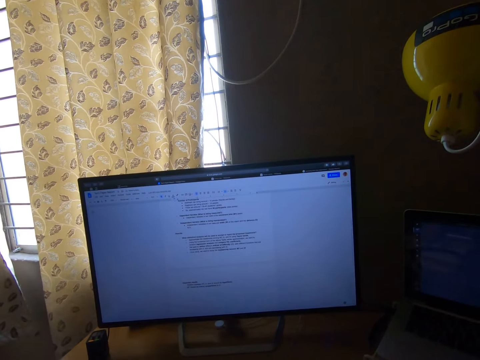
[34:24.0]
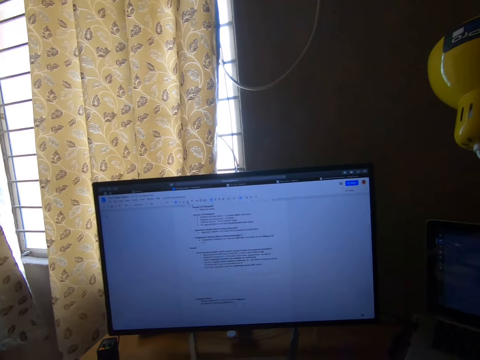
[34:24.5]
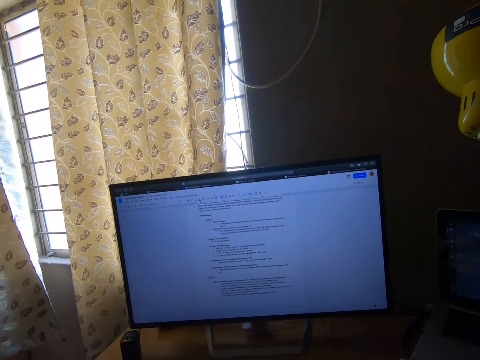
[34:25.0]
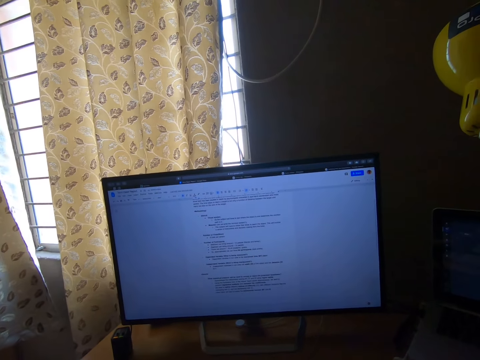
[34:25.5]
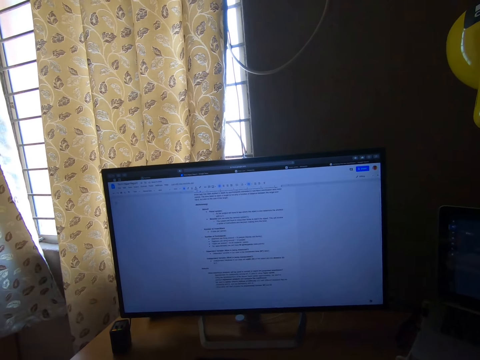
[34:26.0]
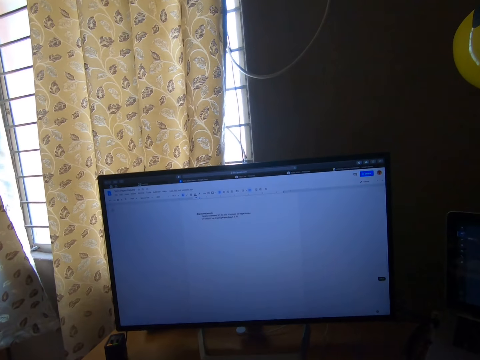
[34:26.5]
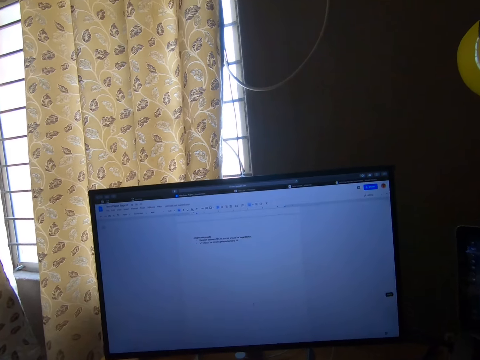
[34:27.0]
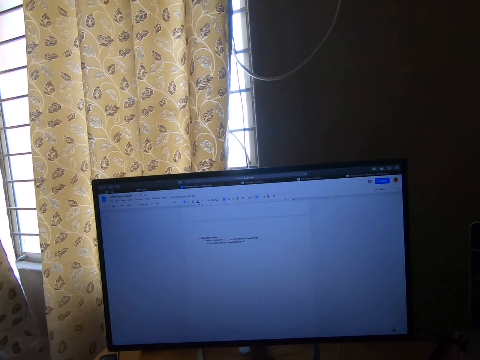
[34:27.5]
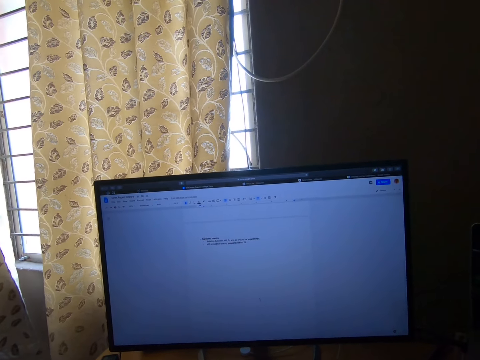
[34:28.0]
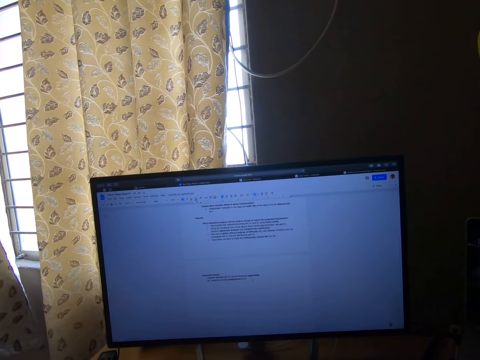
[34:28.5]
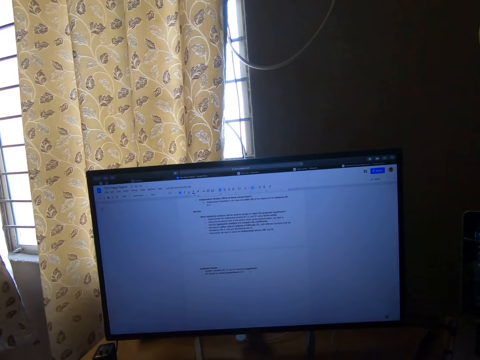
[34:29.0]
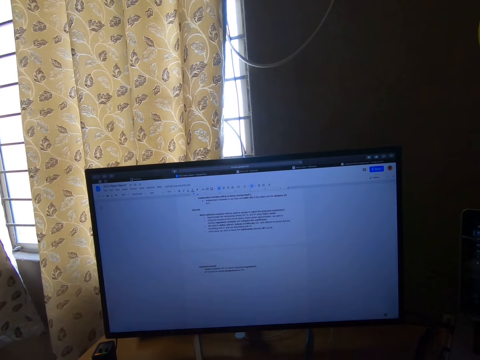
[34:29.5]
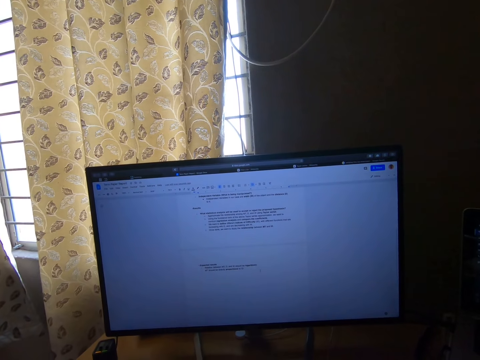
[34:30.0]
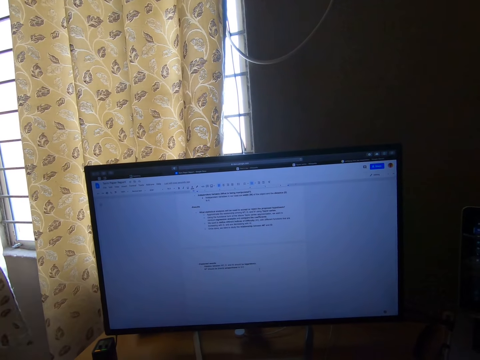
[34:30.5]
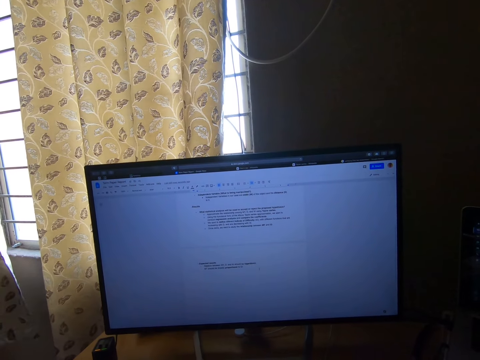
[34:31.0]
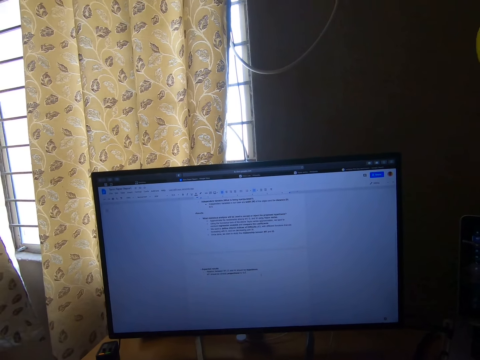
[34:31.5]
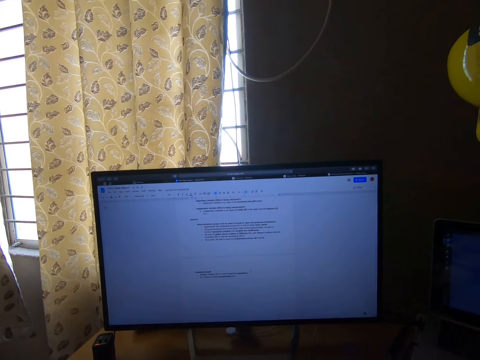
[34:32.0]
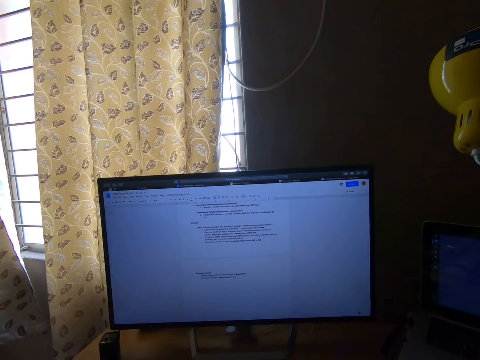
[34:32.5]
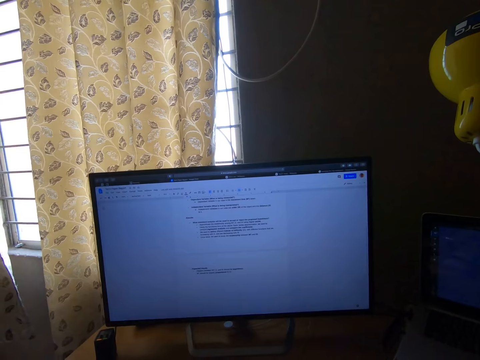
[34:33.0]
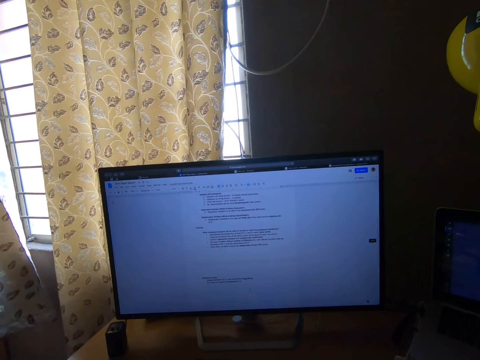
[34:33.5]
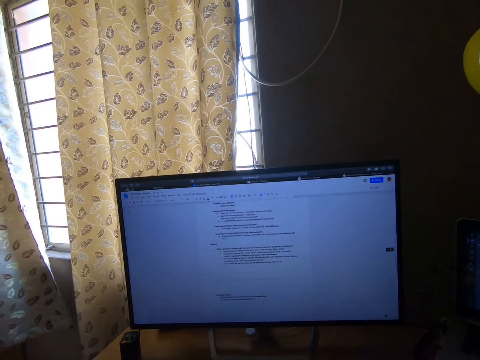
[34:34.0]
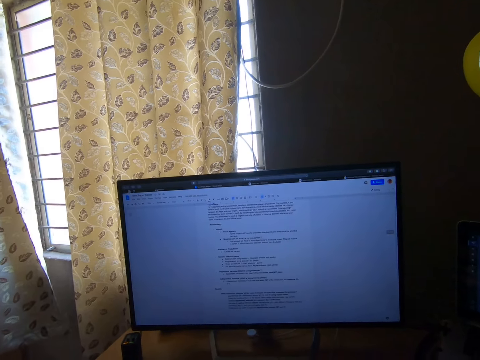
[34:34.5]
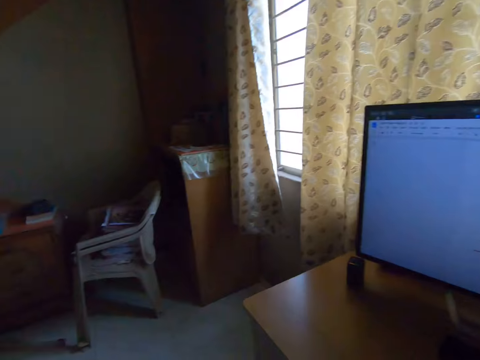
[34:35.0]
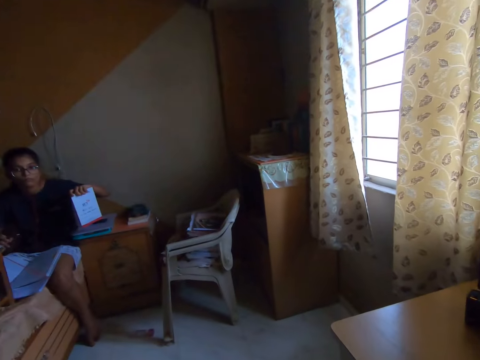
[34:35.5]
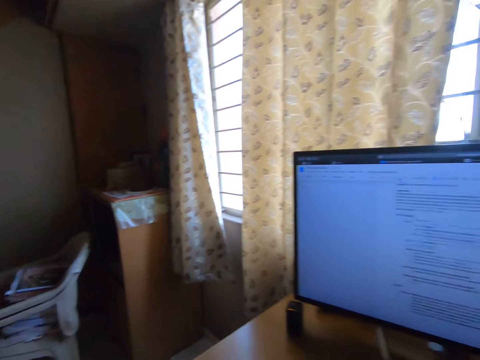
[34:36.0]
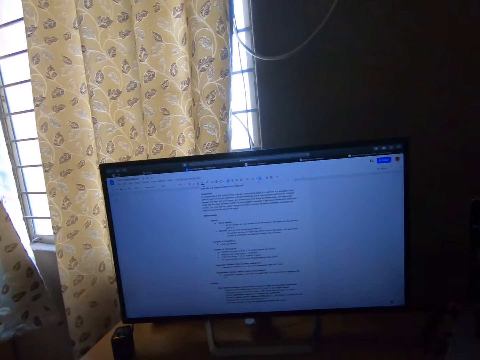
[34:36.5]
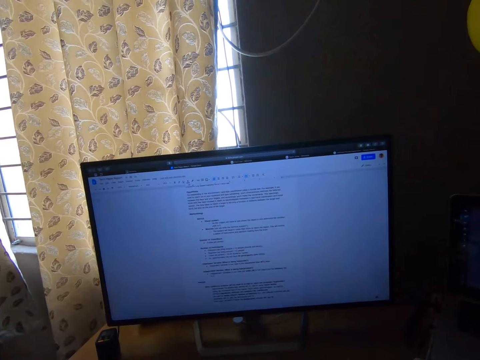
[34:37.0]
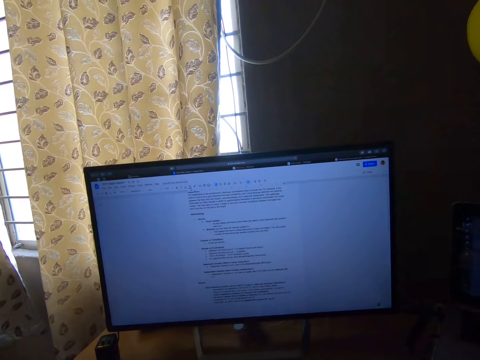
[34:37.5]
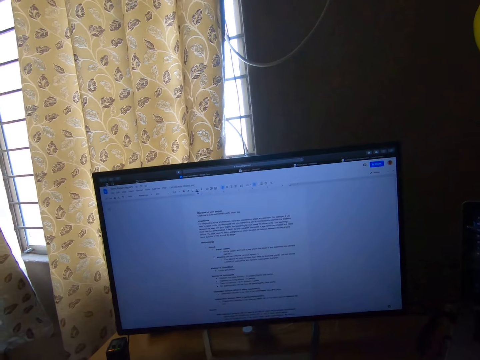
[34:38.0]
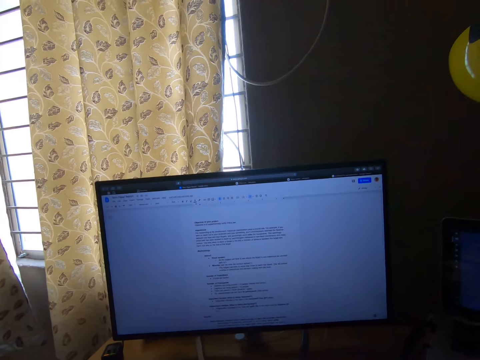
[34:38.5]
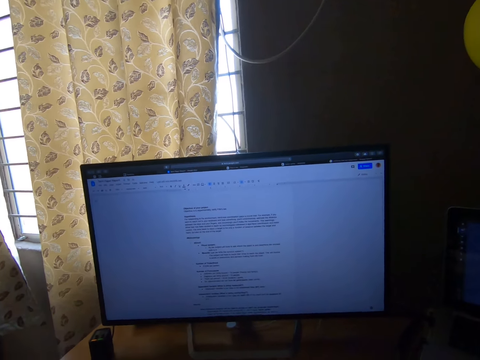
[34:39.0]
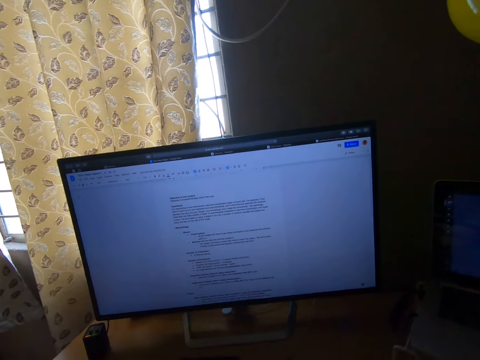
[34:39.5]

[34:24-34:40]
The camera wearer reads the notes in the computer. They scroll the computer and look at a woman. The woman shows the tablet and holds books in her hands. The camera wearer continues to work on the desktop, continues to interact on the real time call, and looks at the desktop. They scroll the computer.

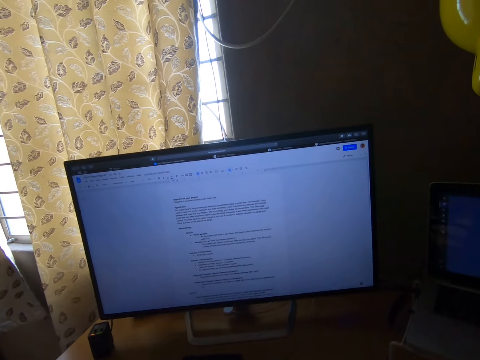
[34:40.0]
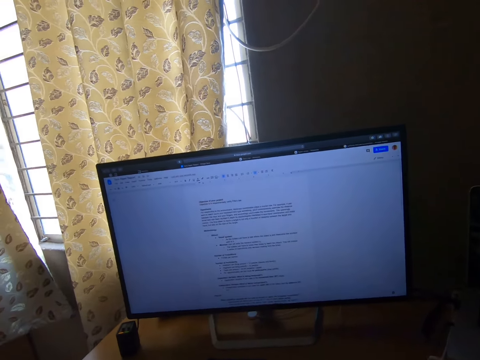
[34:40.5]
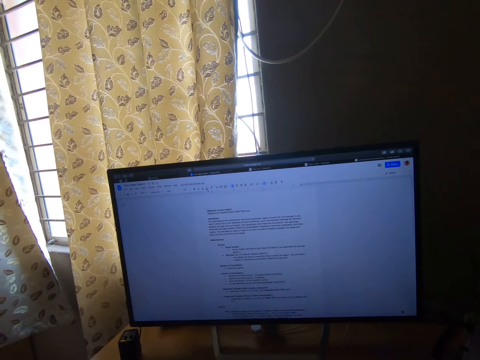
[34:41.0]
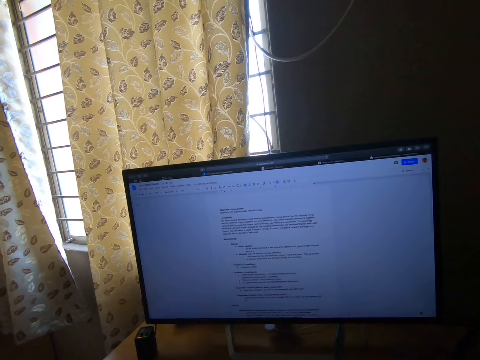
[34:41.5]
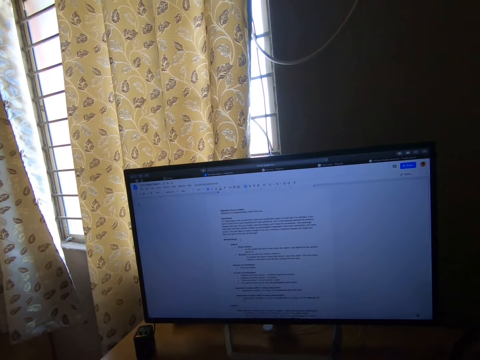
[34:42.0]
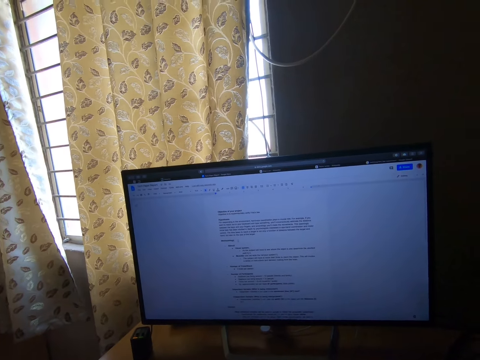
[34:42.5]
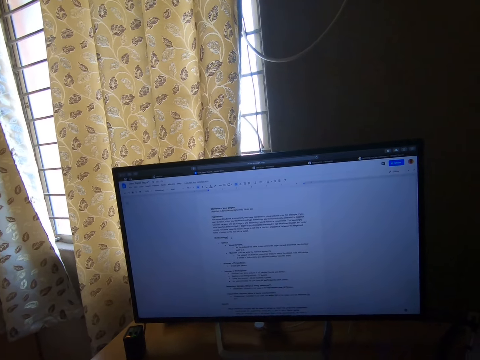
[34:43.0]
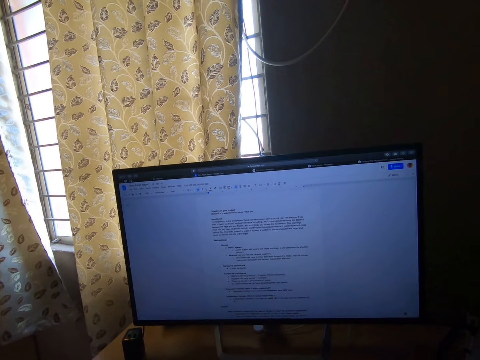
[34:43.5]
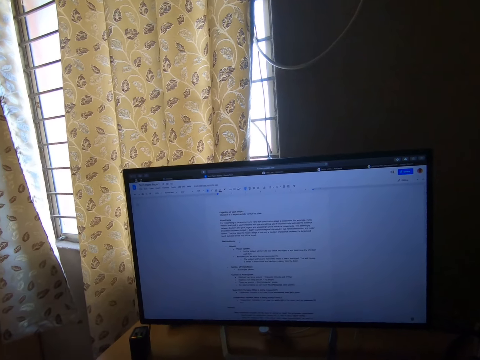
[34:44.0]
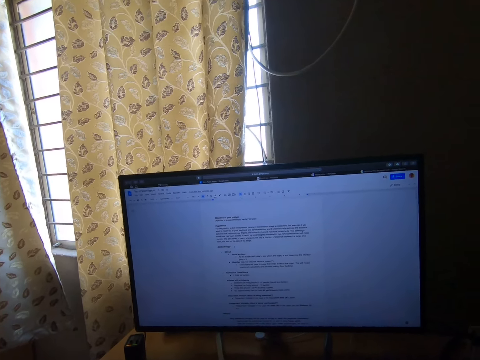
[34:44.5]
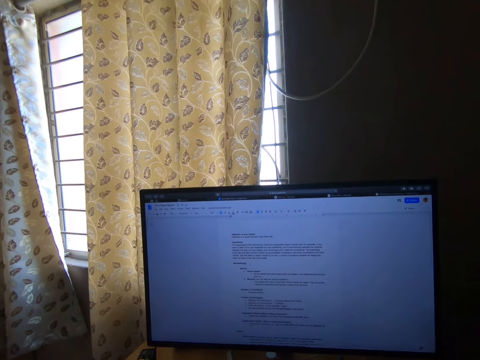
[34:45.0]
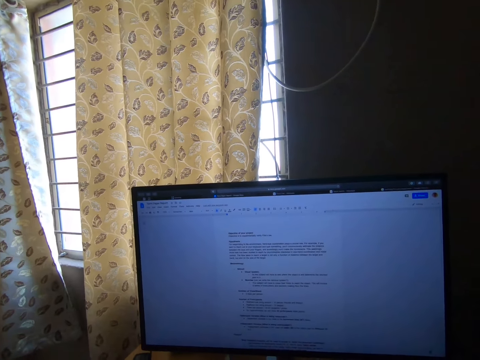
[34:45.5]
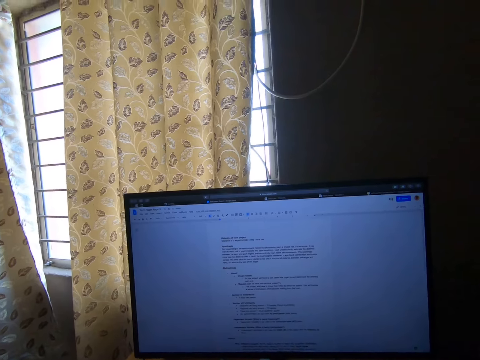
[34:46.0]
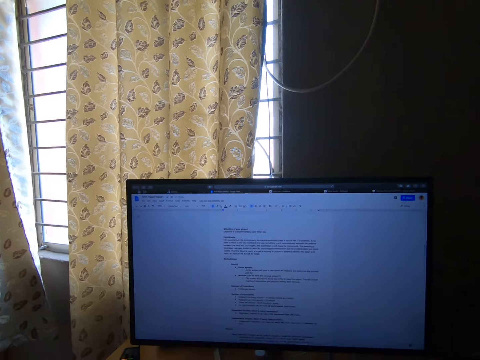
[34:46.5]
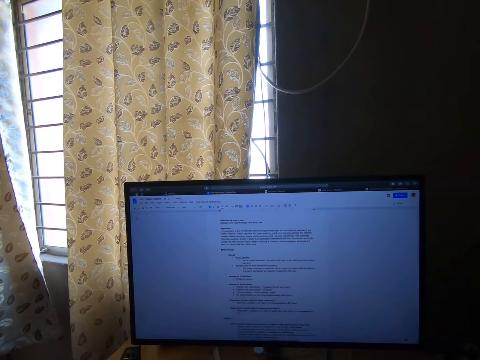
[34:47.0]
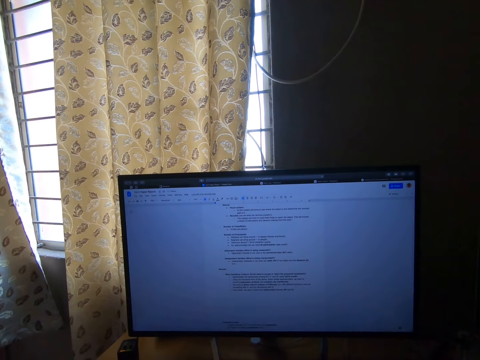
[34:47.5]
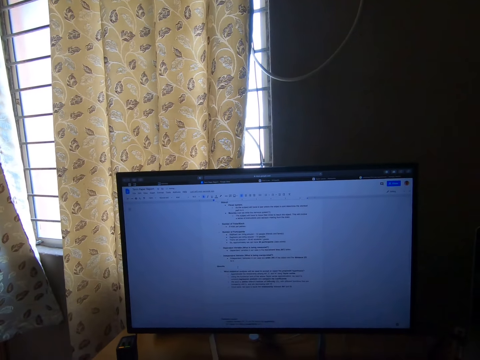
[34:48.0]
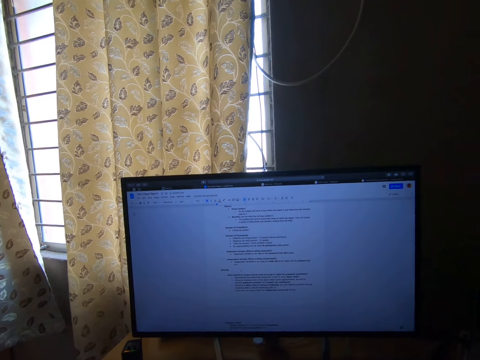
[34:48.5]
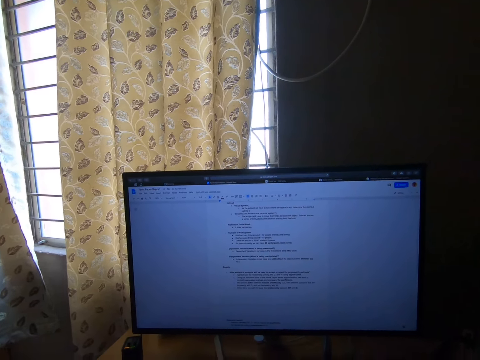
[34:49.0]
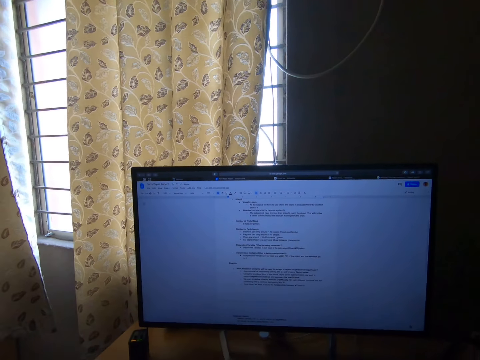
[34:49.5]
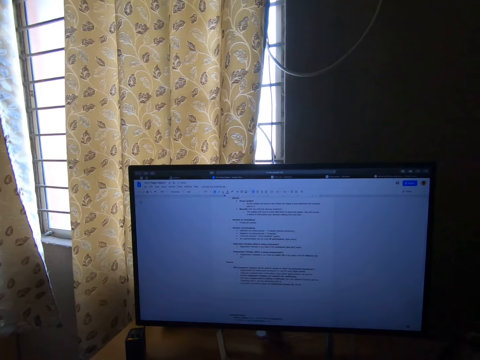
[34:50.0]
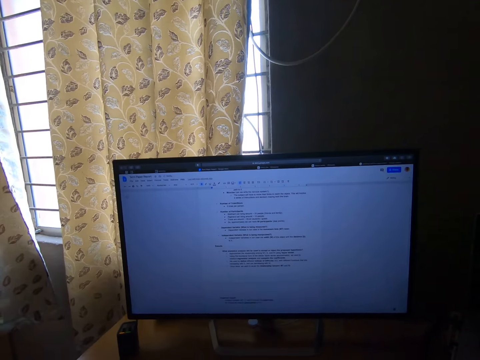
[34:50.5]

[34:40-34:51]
The camera wearer reads the notes in the computer. They continue to type on the word application.
